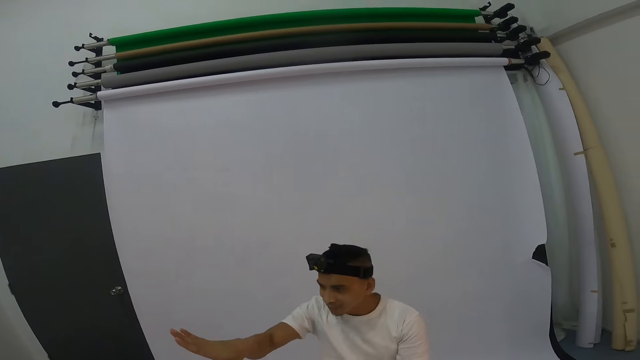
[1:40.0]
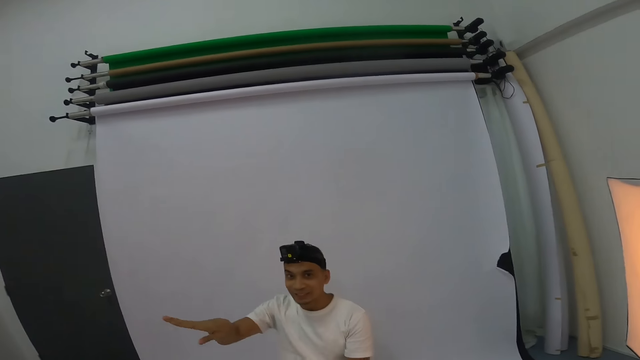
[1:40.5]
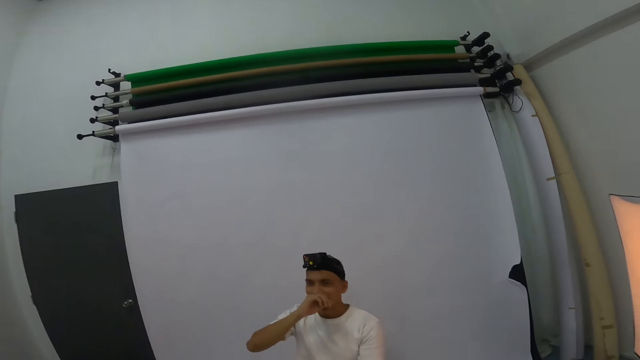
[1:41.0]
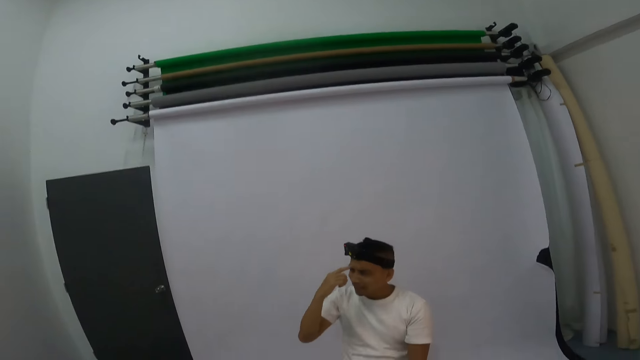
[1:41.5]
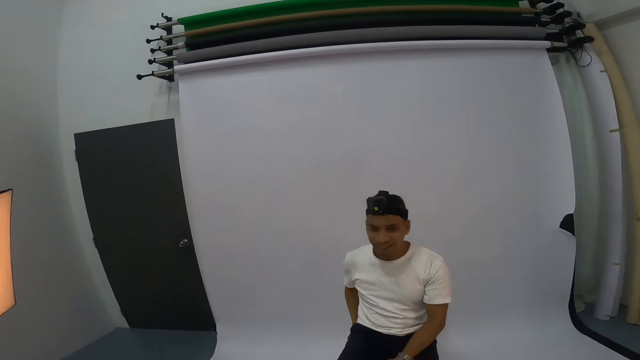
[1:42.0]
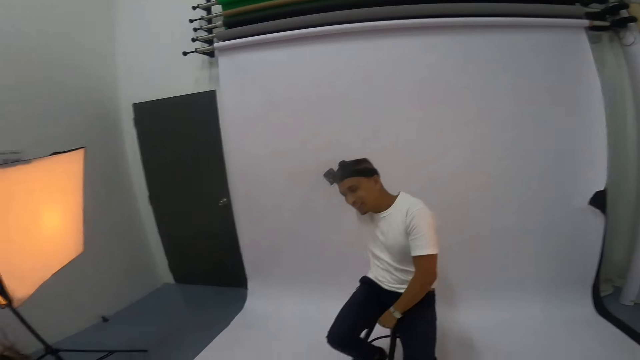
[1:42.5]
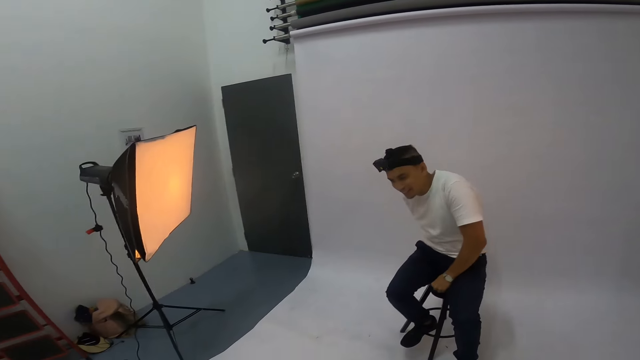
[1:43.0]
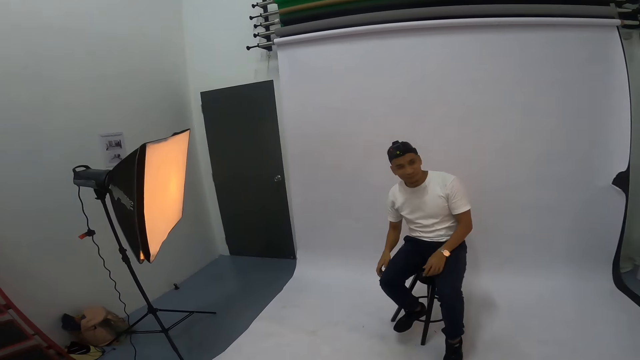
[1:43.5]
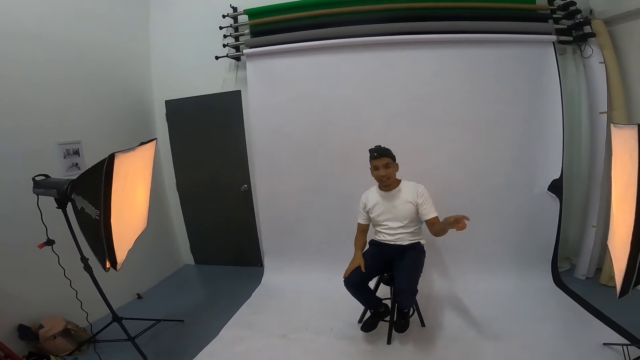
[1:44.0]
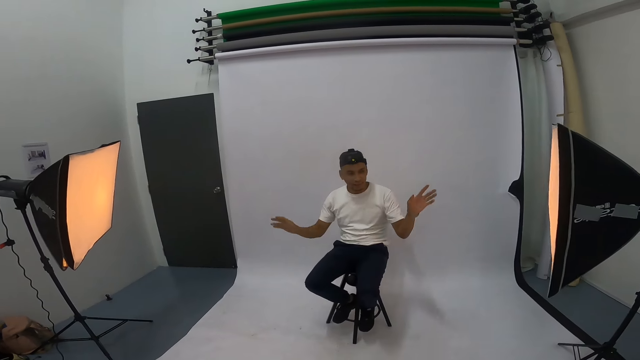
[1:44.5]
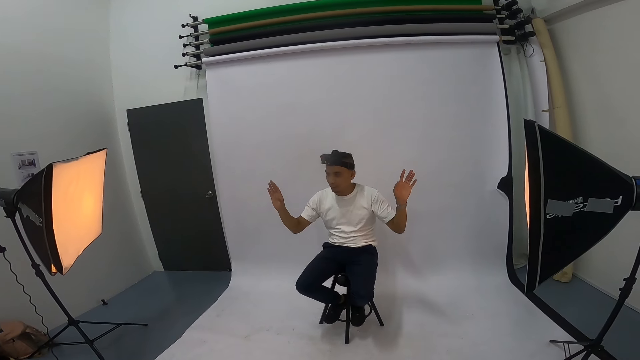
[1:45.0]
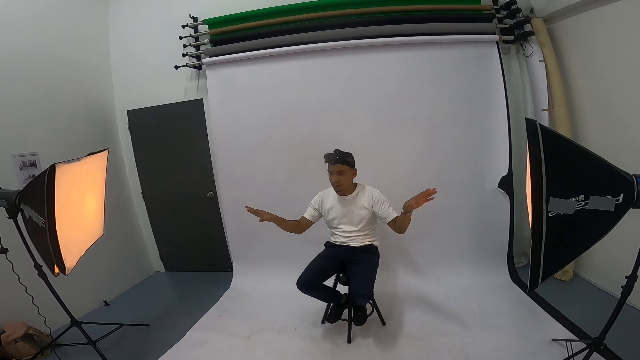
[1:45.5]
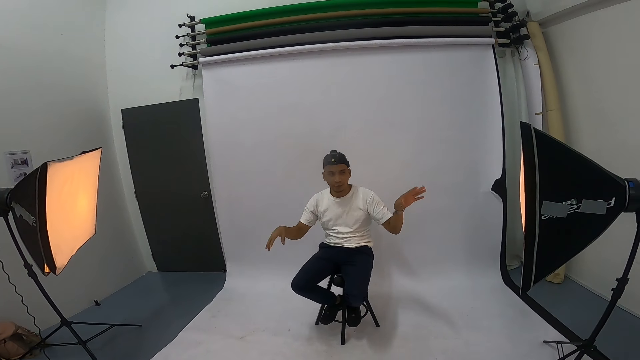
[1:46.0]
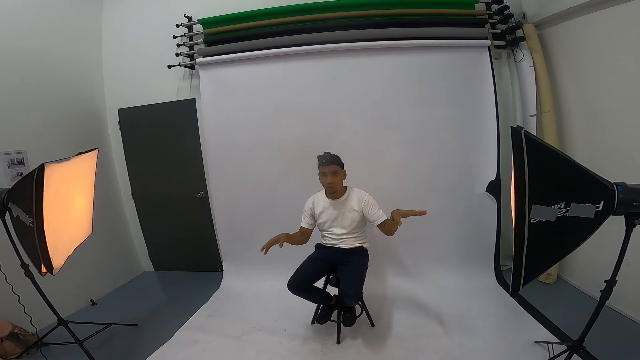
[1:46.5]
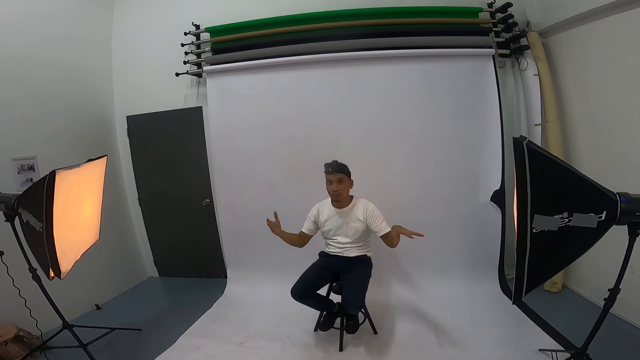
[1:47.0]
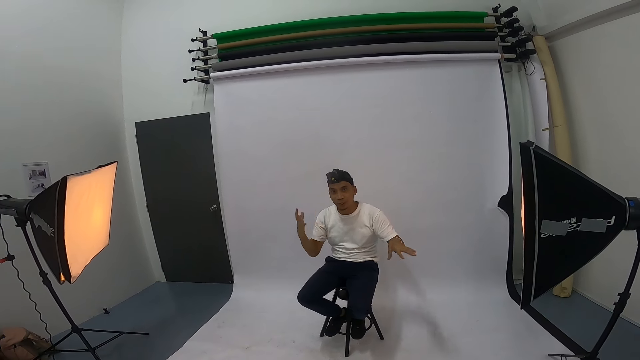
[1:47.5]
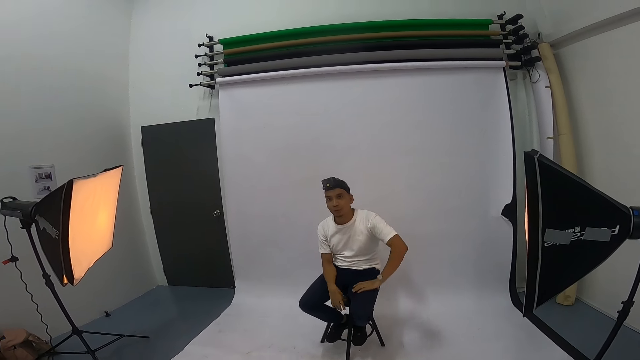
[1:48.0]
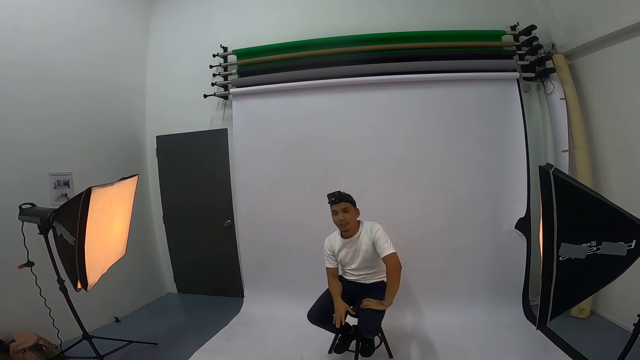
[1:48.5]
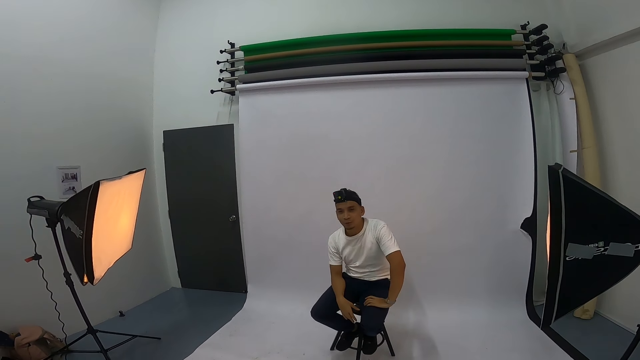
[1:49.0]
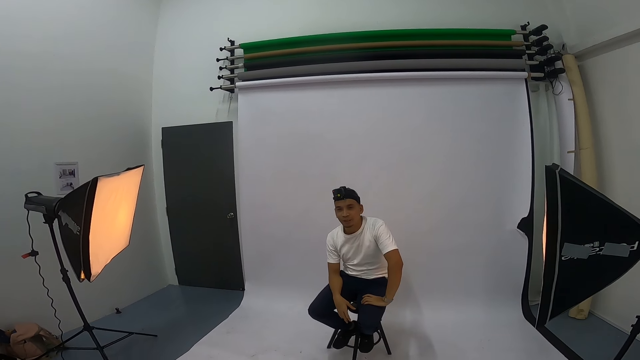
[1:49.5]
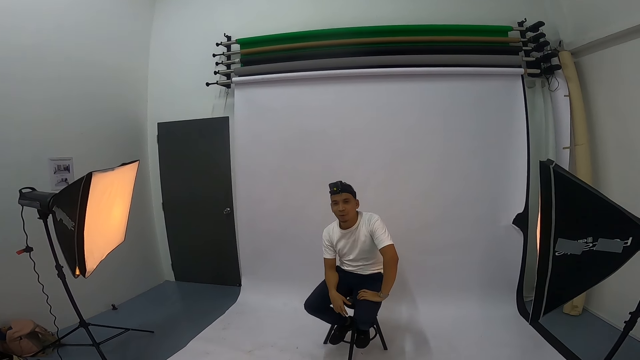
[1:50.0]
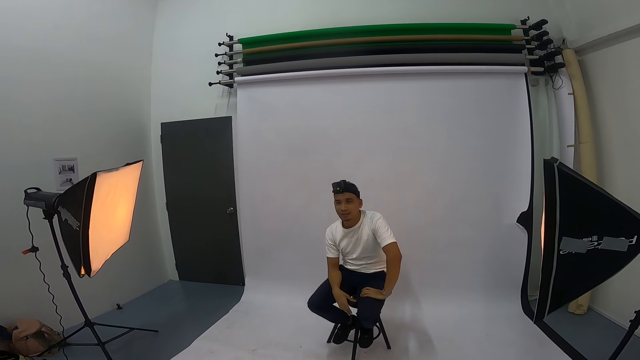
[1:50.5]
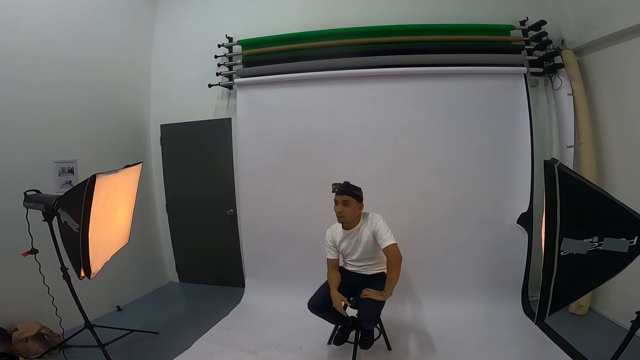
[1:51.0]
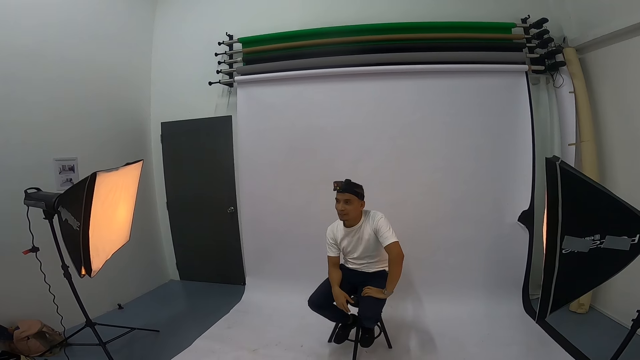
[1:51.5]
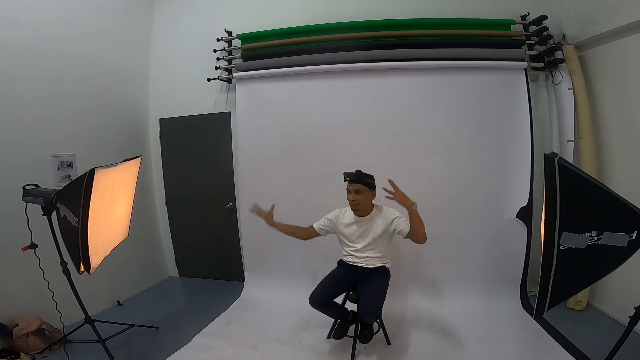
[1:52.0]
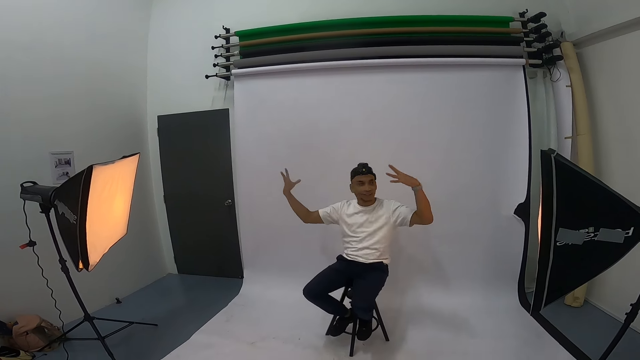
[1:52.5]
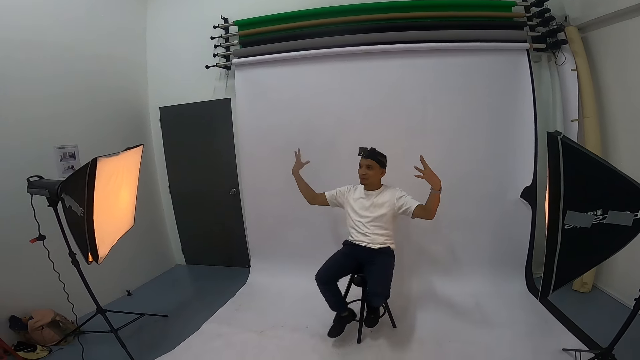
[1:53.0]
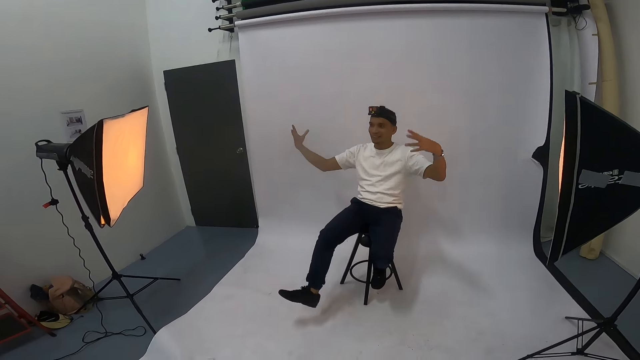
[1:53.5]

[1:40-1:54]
A man gestures at the camera wearer and points at his right eye. The camera wearer laughs. The man points at the left light, raises his hands, talks with the camera wearer, gestures at the camera wearer, places his left hand on the lap and gestures at the camera wearer.

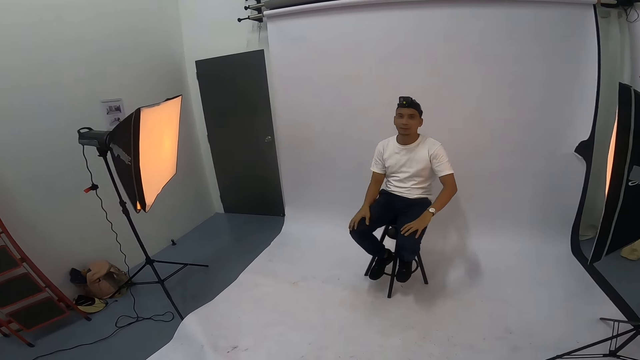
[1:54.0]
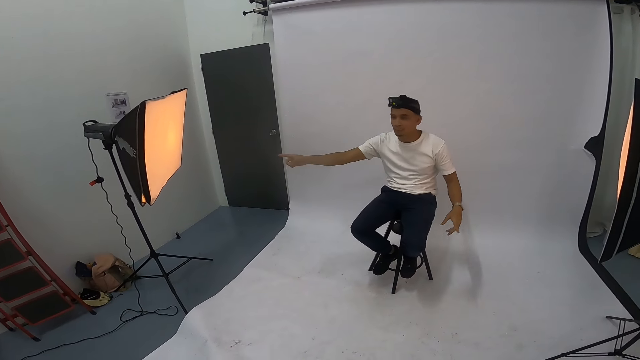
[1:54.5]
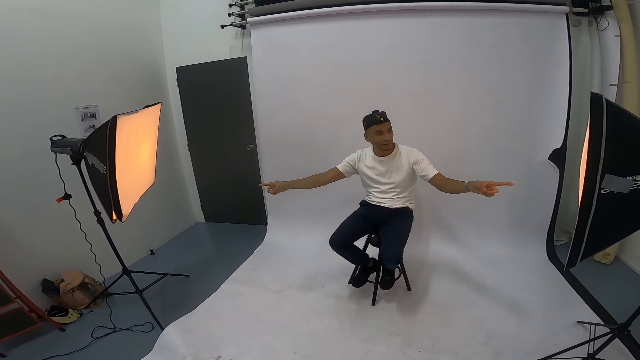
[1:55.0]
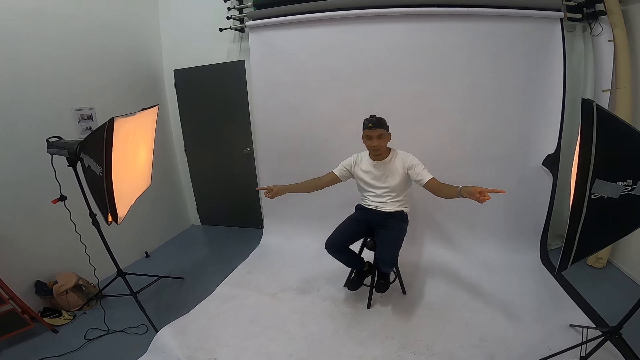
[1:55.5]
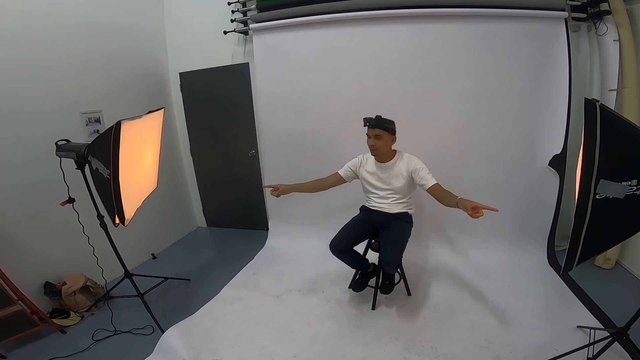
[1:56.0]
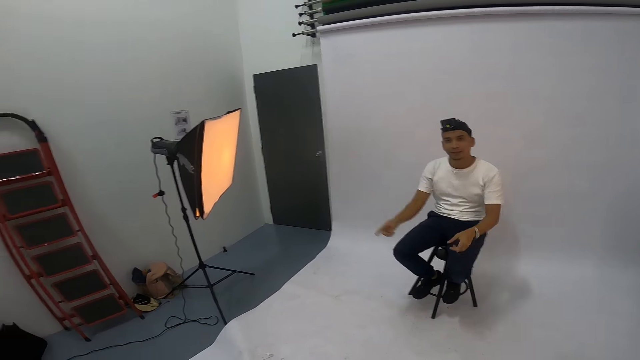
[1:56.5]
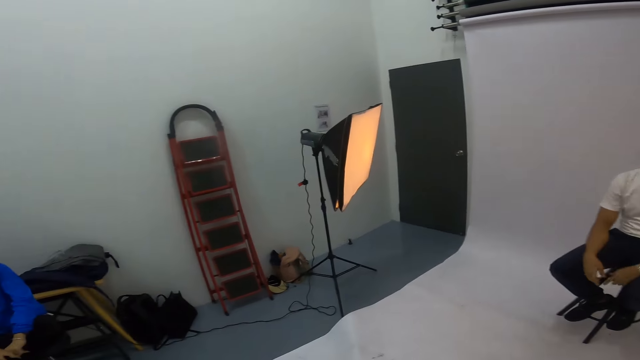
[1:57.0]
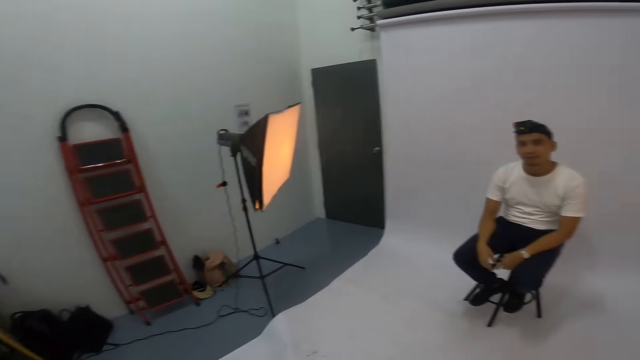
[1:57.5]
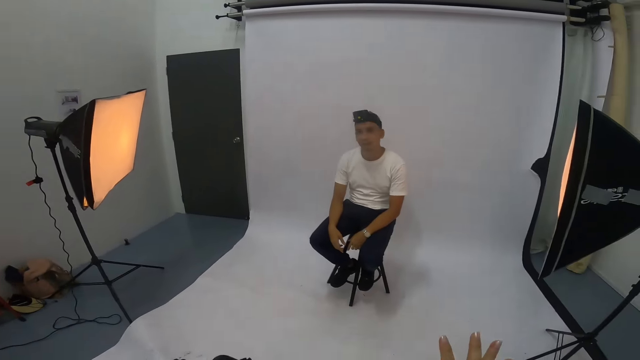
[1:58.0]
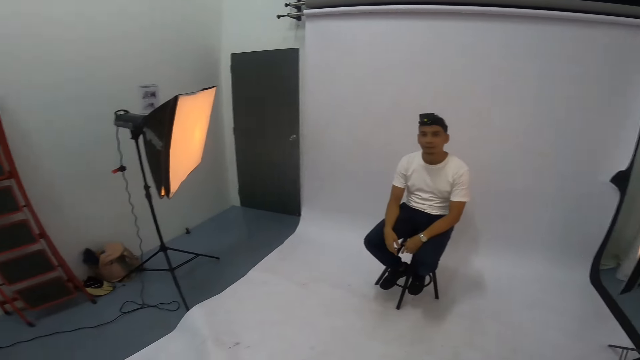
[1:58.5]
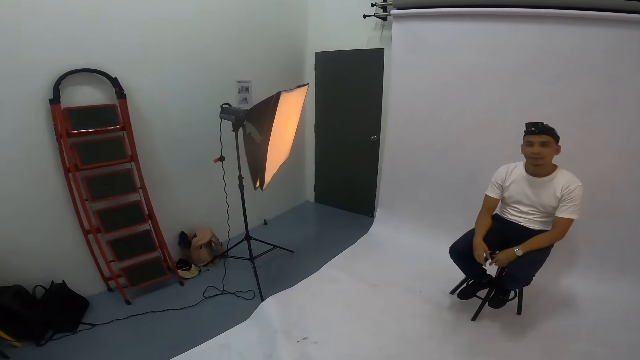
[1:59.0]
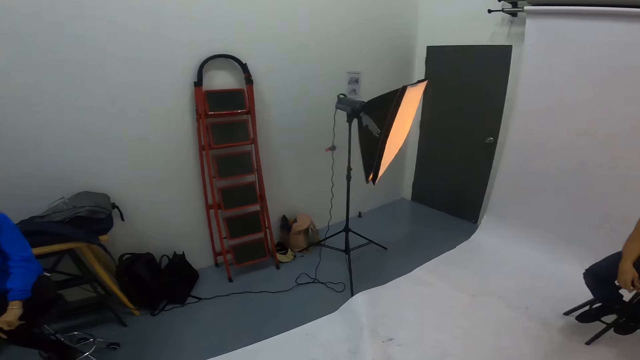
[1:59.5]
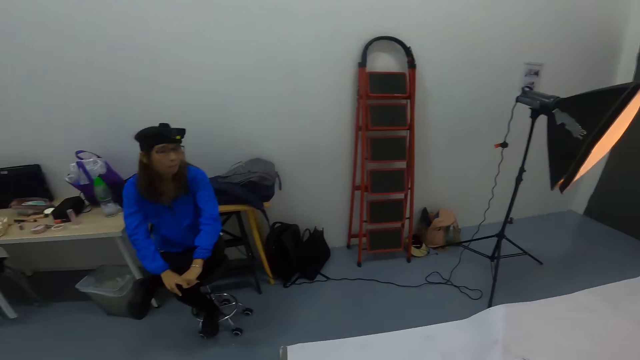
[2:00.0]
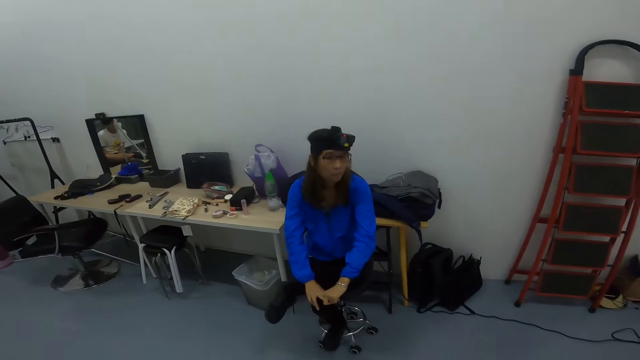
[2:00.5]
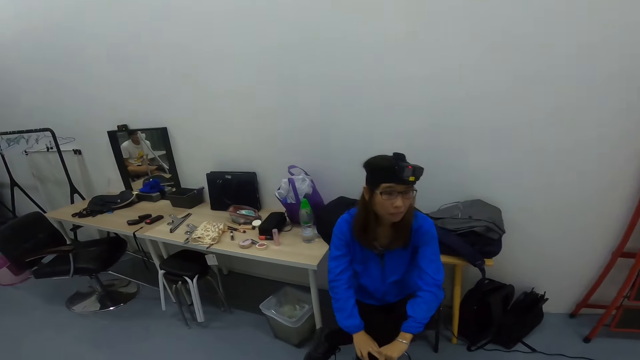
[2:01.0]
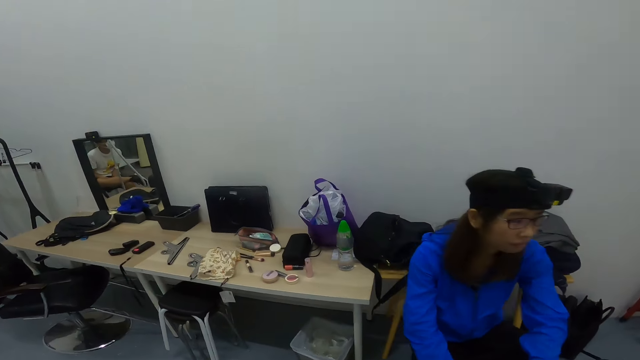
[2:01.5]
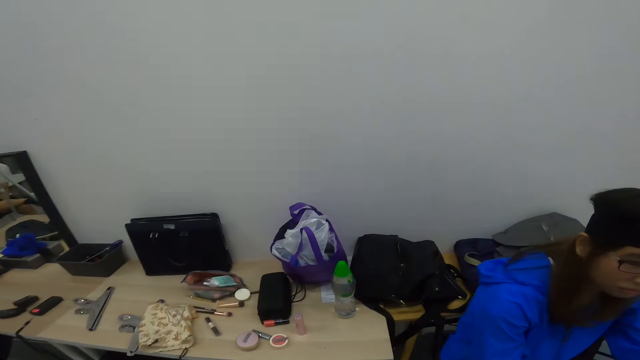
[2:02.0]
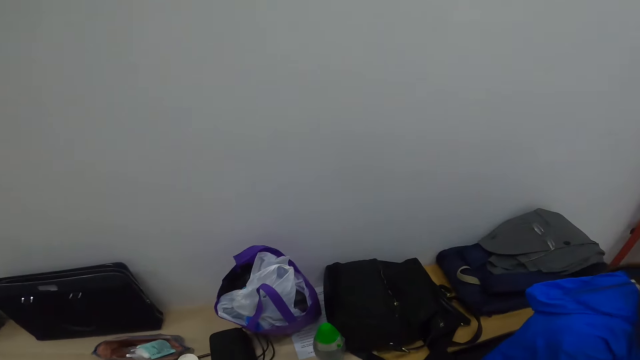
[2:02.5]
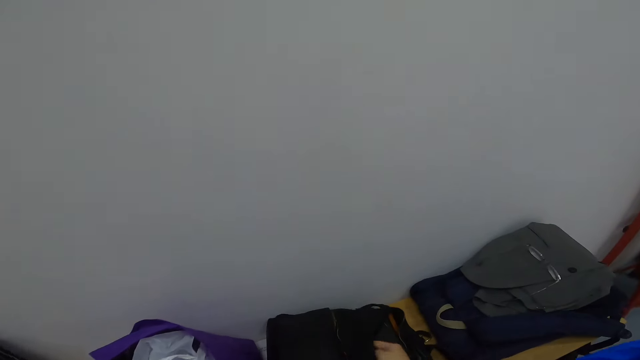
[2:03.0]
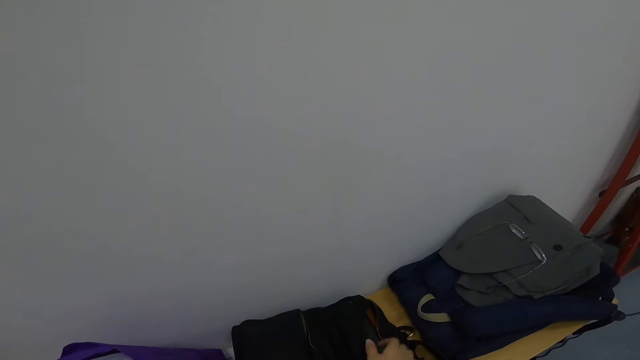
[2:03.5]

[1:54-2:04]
A man points at the right and left lights. The camera wearer looks around the studio. They gesture at the man. They look around the studio. They walk around. They walk to the table.
